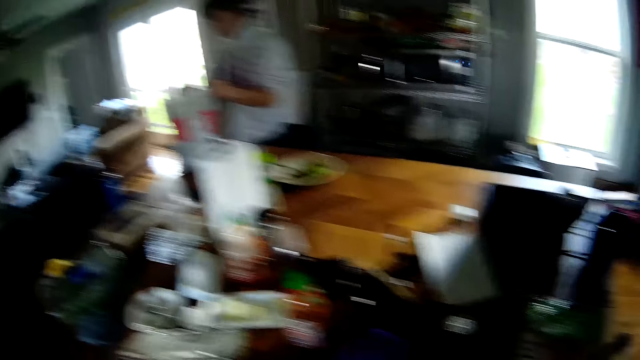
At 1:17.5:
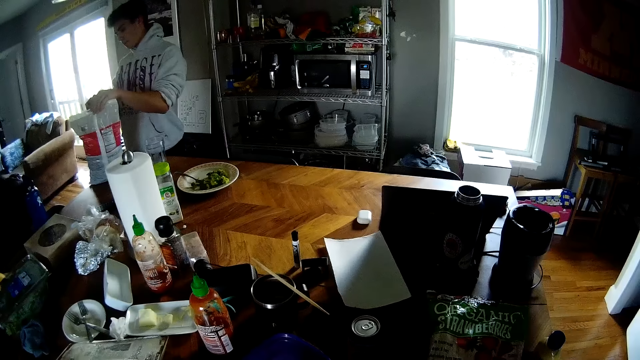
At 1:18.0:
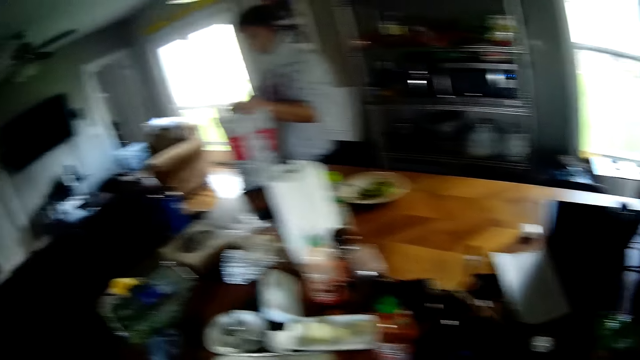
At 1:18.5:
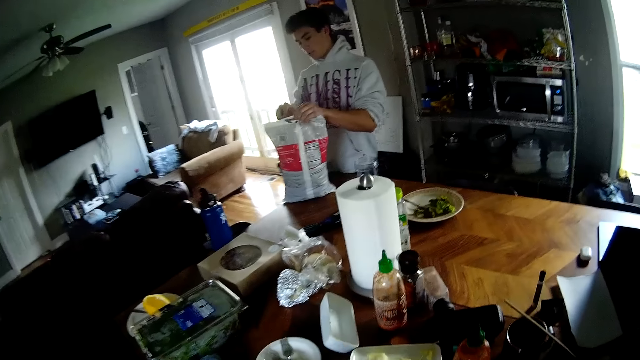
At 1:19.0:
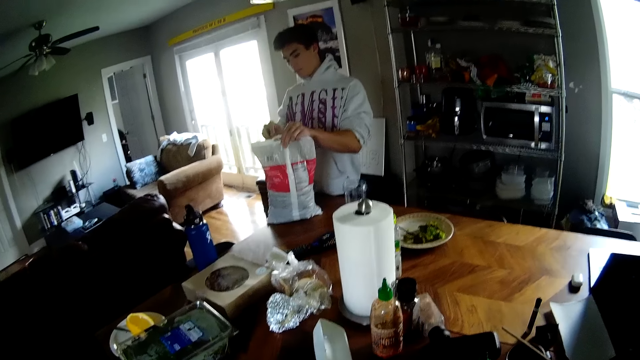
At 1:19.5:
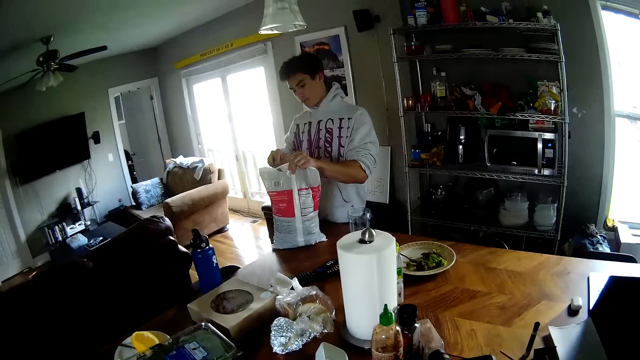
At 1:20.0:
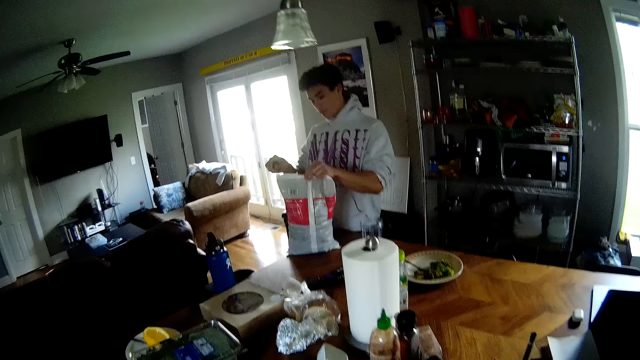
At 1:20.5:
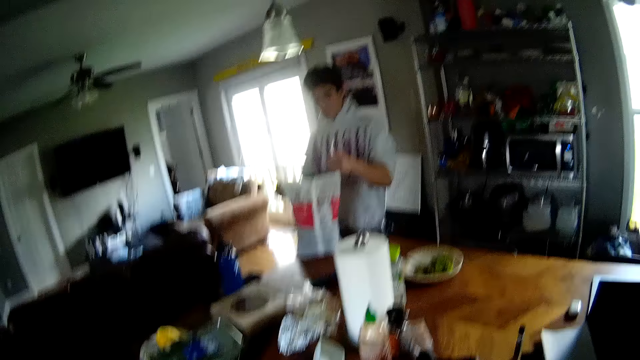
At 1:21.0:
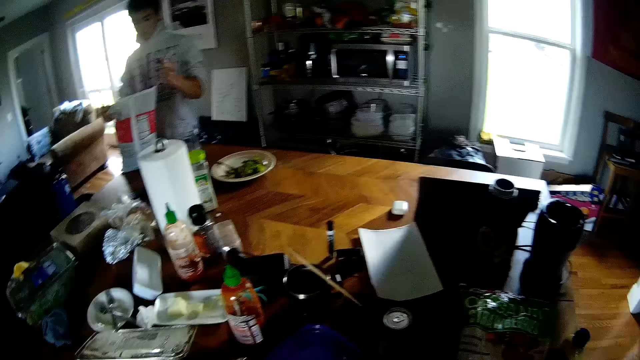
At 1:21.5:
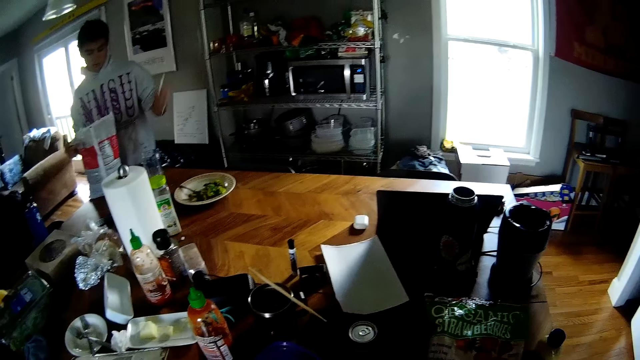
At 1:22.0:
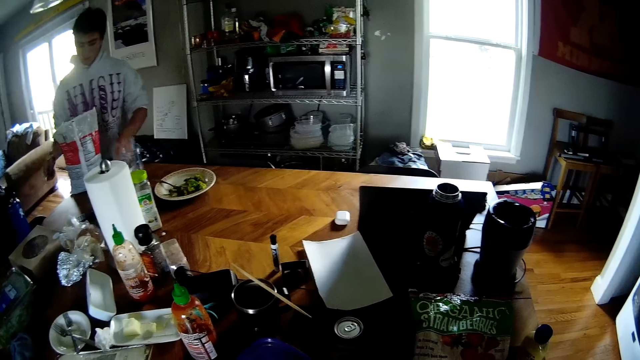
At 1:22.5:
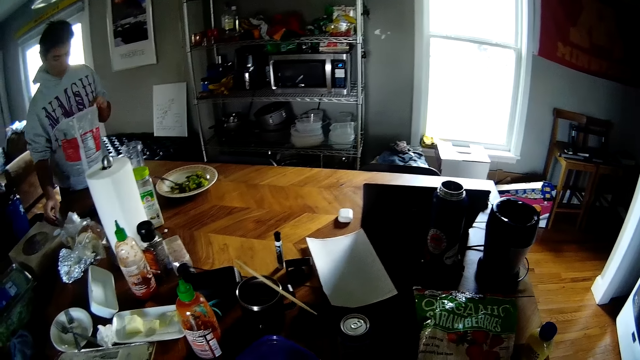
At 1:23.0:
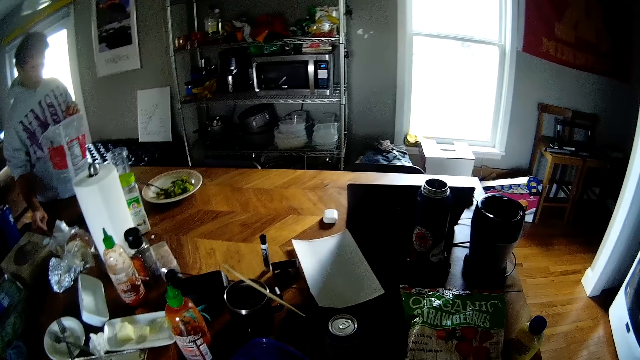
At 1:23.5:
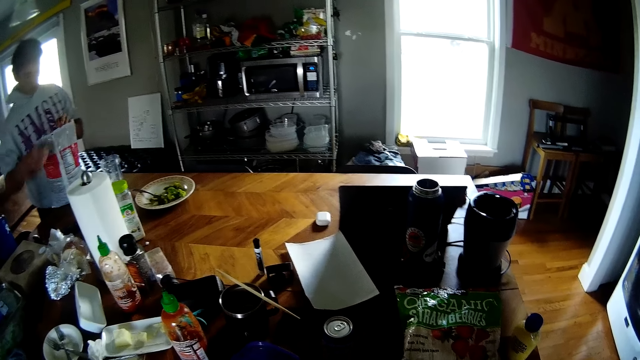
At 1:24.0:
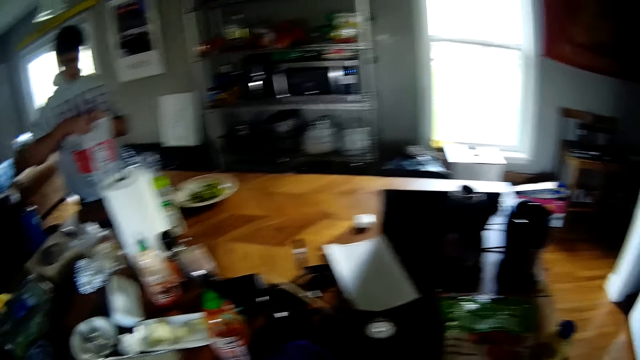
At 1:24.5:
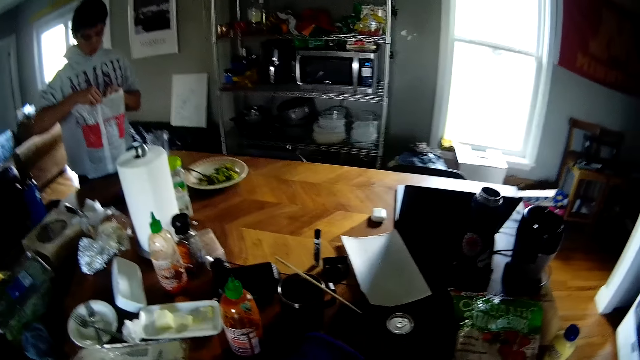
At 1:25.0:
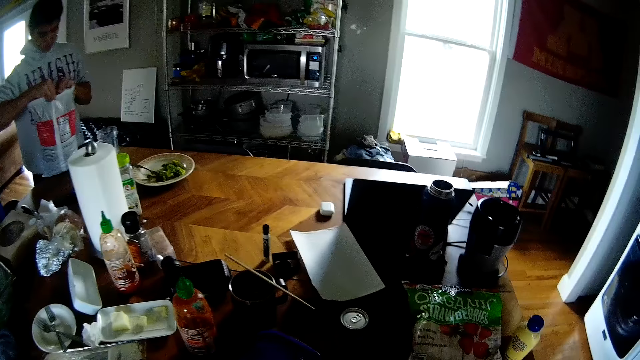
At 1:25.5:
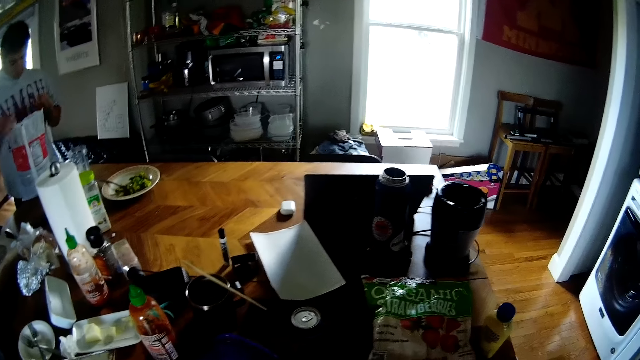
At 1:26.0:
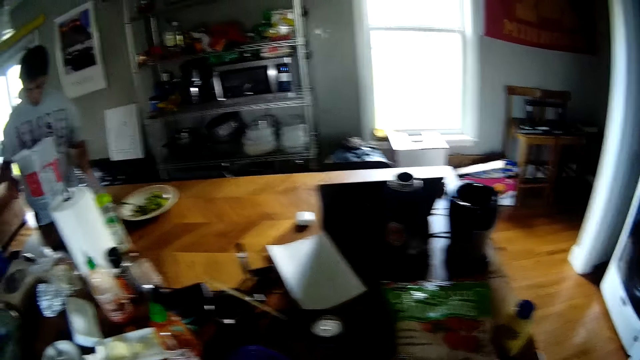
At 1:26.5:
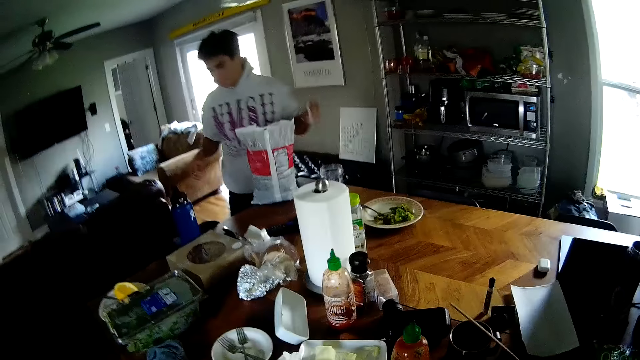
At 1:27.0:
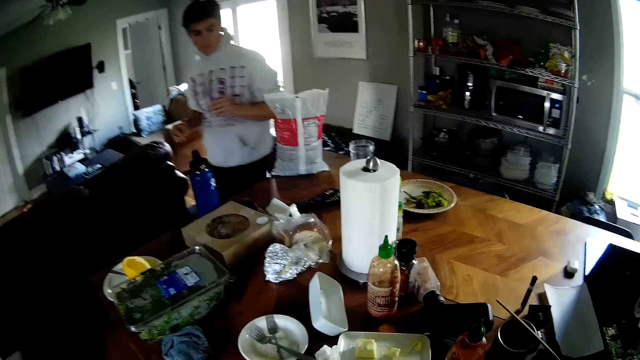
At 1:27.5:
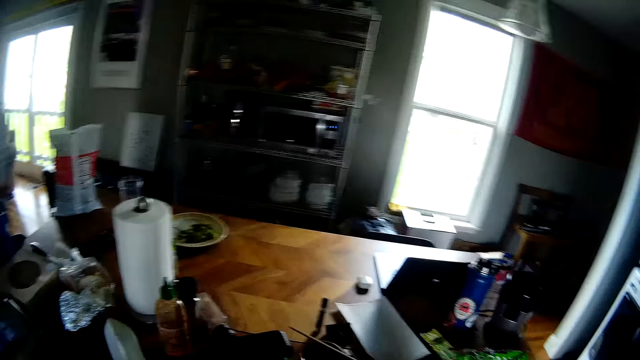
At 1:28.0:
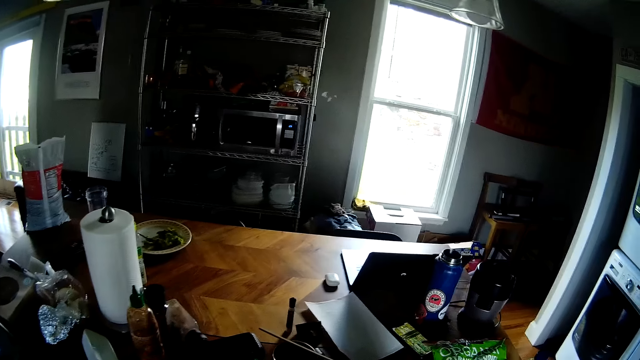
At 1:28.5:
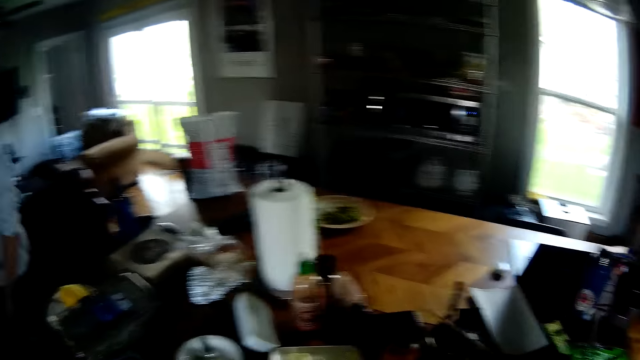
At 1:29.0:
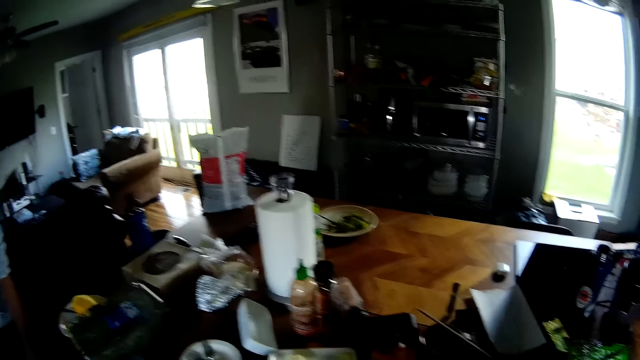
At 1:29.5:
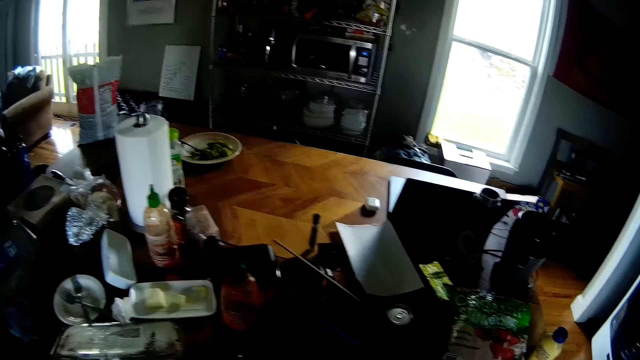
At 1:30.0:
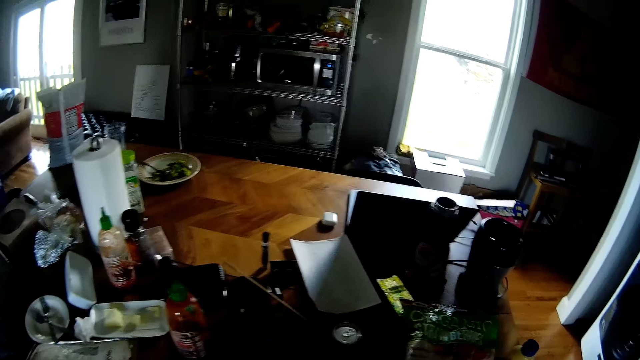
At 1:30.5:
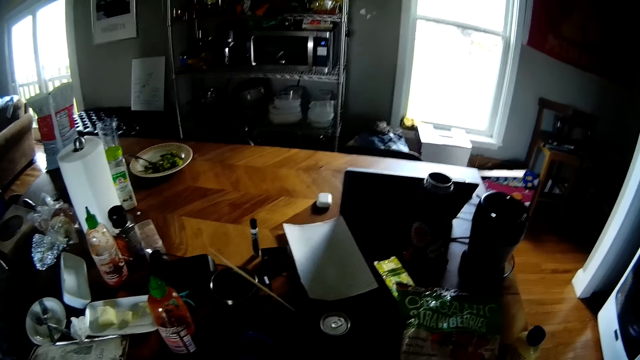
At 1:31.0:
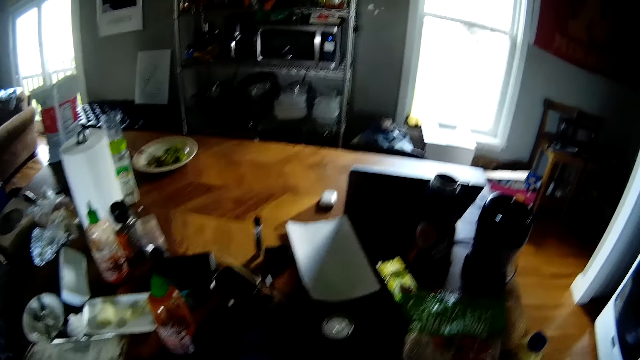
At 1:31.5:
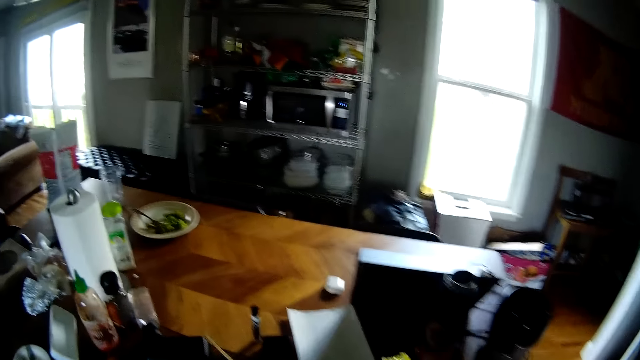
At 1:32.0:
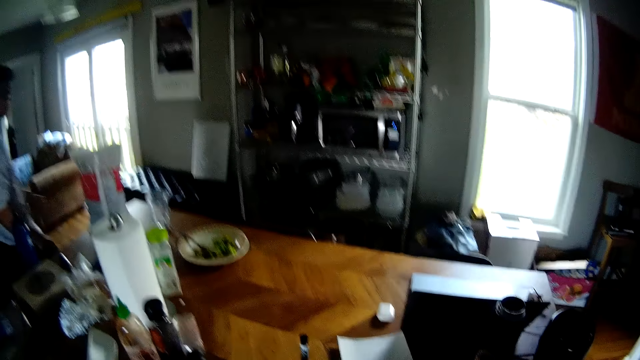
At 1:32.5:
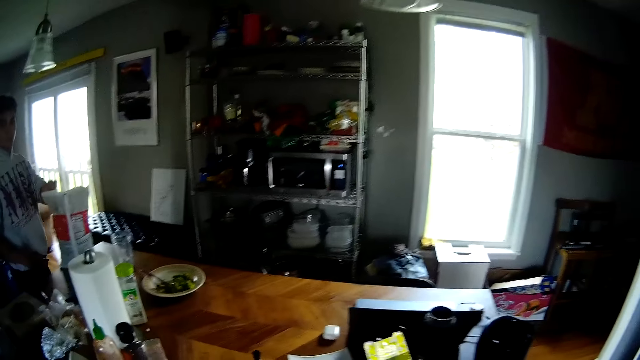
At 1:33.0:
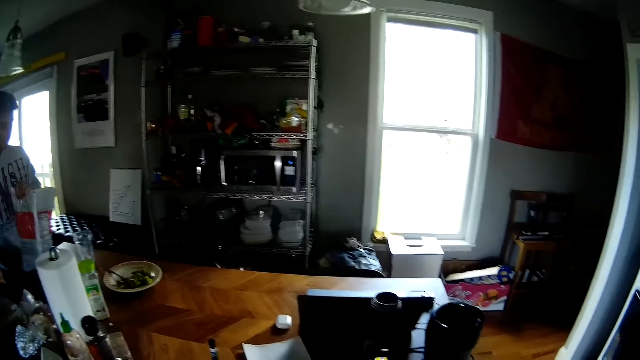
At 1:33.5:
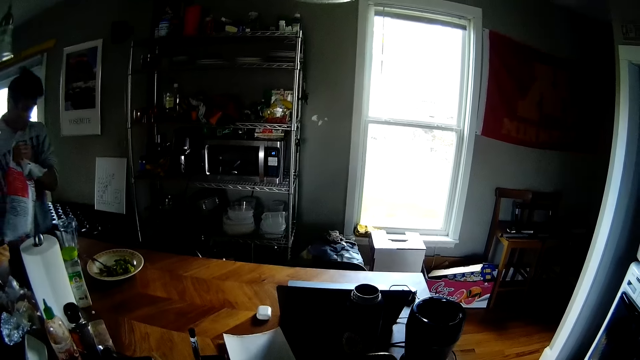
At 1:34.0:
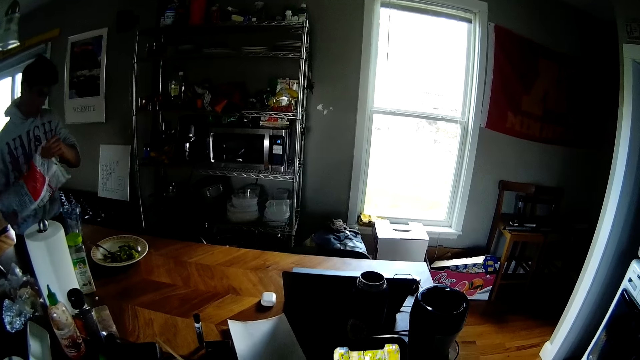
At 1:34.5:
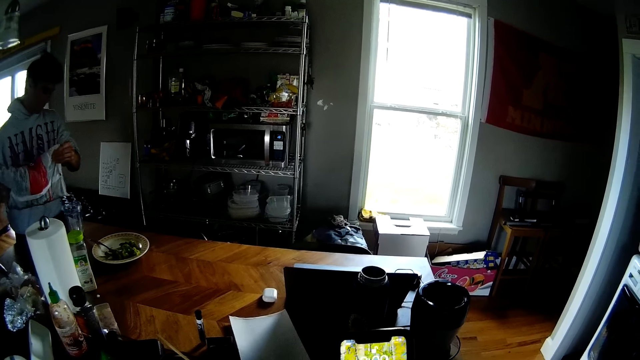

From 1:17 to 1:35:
The camera wearer converses with a man. The man tears off the ripped part of the pack of strawberry with his left hand and drops the ripped off part of the pack of strawberry on the dining table. The camera wearer places the knife in his right hand on the dining table. The man puts down the knife. The man opens the pack of strawberry with both hands, picks up the ripped off pack of strawberry from the dining table with his left hand, and walks away from the pack of strawberry on the dining table. The camera wearer converses with the man. The man walks back to the pack of strawberry on the dining table, carries the pack of strawberry with both his hands, and picks up a nylon packet.

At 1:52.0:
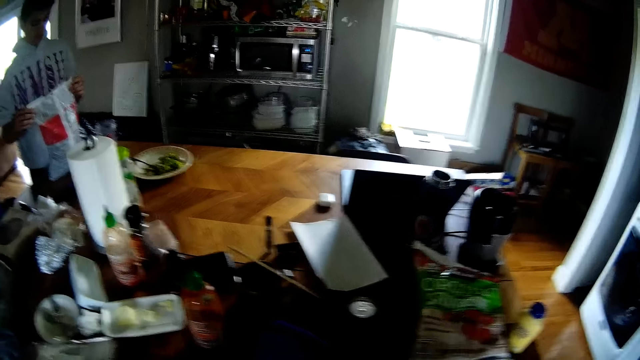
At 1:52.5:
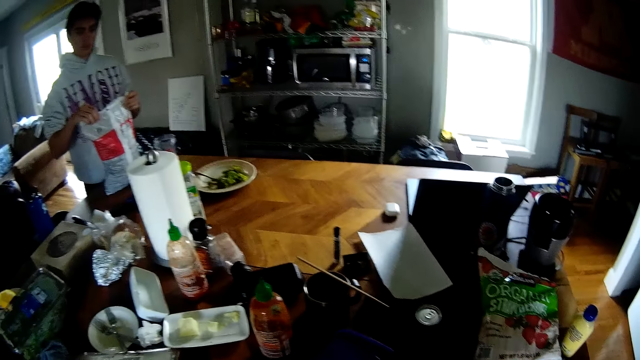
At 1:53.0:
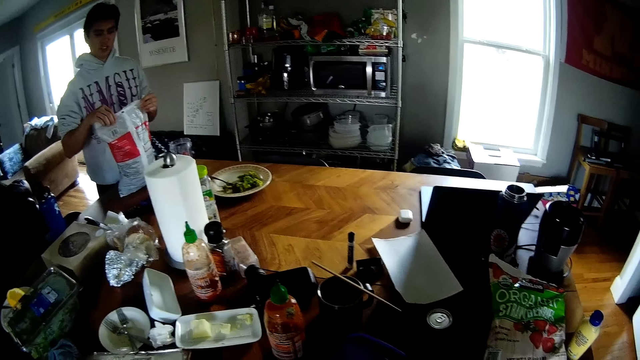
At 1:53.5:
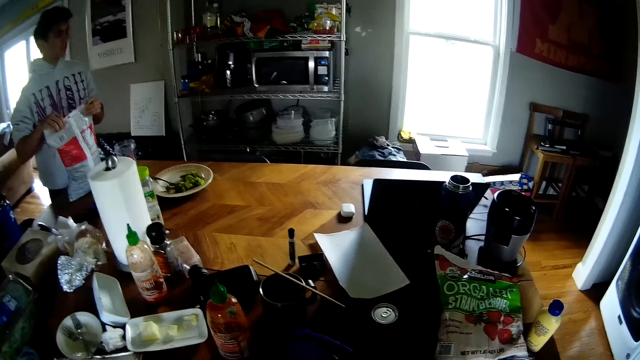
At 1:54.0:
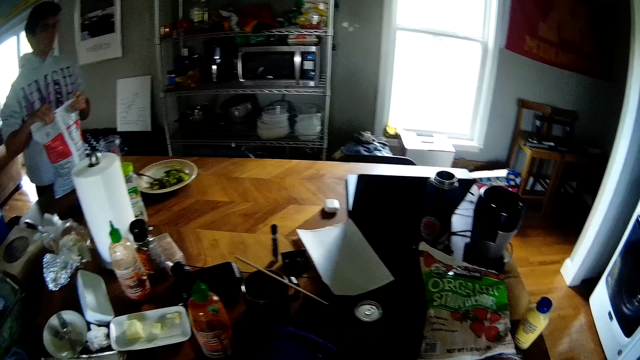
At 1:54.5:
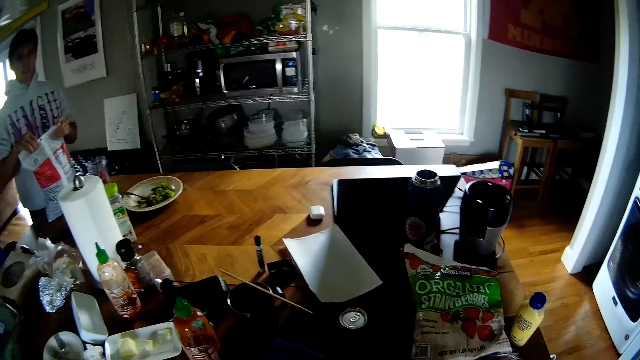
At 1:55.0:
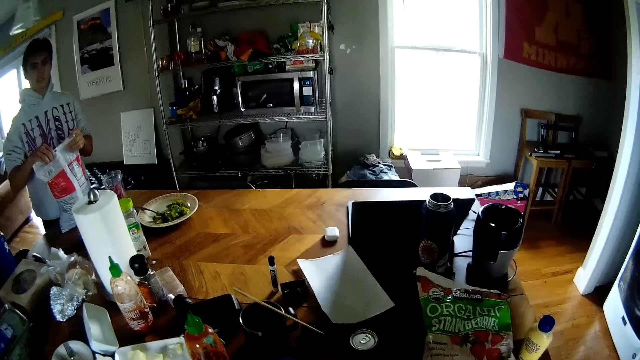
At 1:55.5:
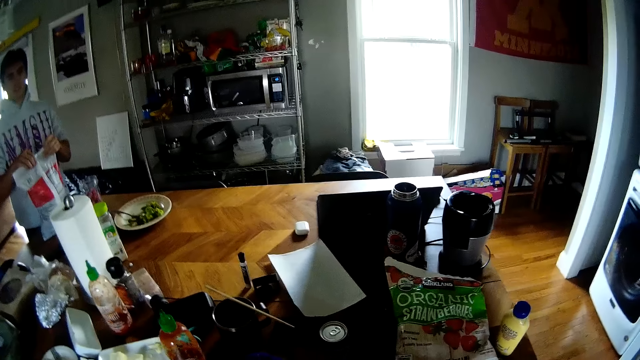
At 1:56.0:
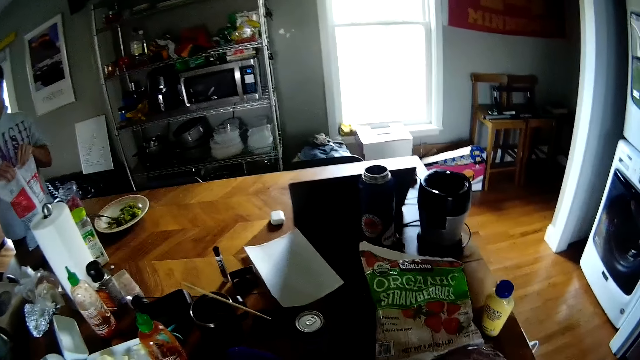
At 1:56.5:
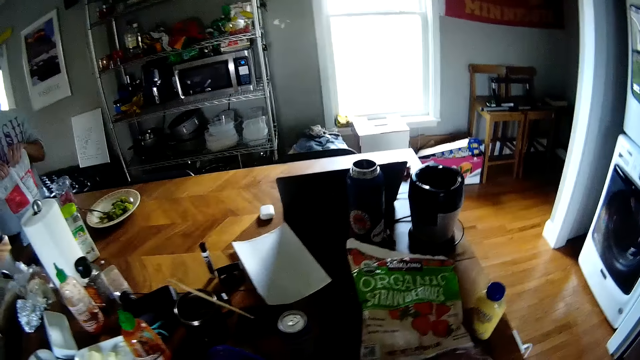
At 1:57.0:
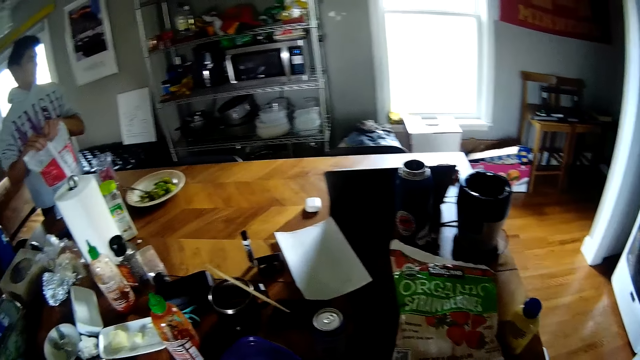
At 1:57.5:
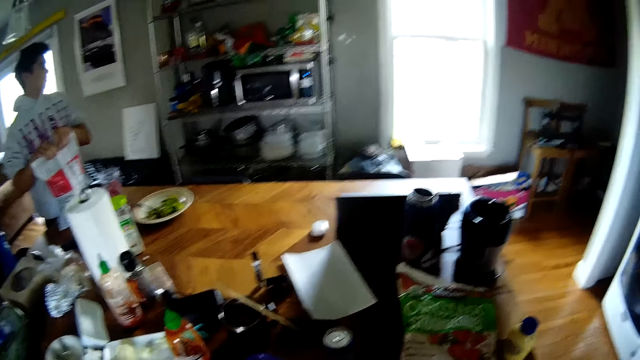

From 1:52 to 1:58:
The man seals the pack of strawberry with both hands. The camera wearer converses with the man.
